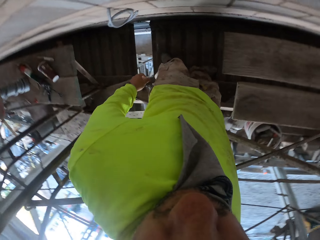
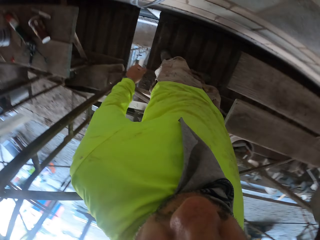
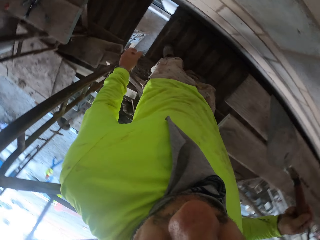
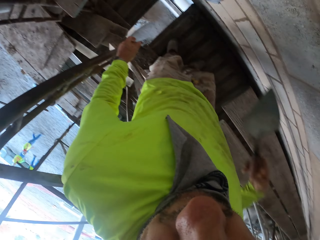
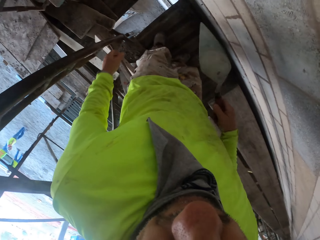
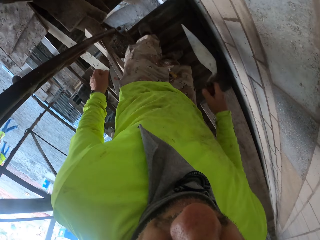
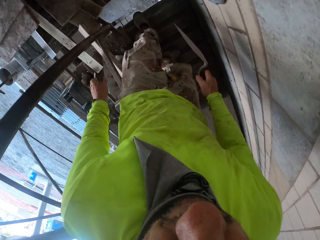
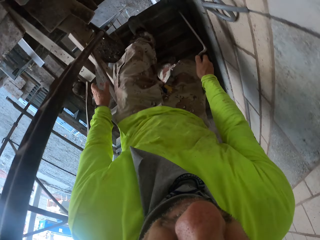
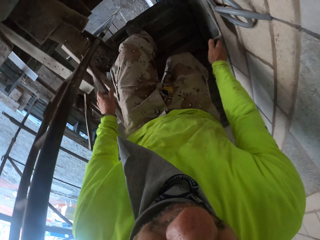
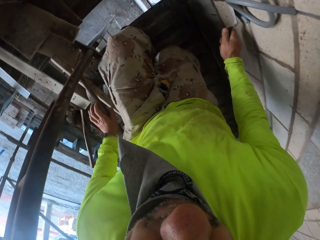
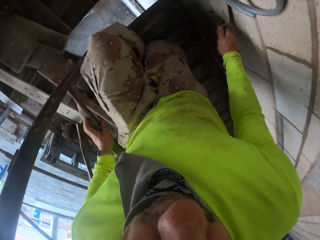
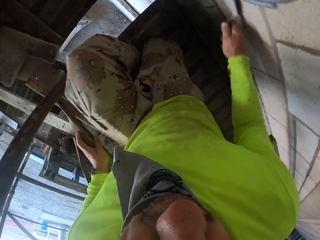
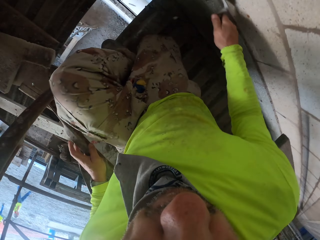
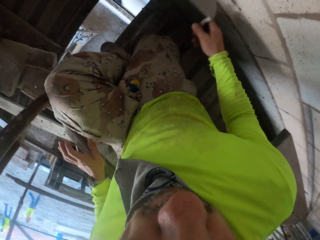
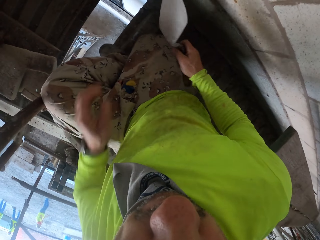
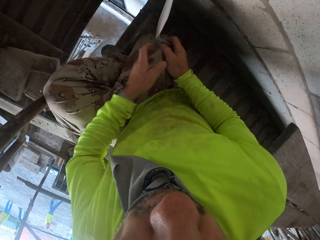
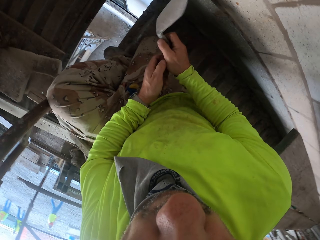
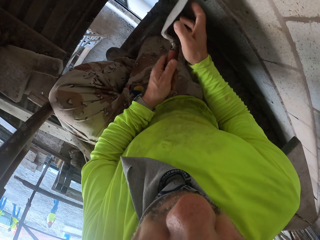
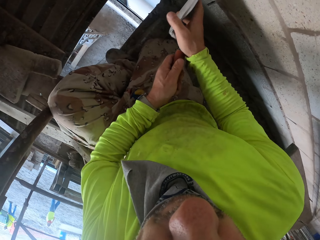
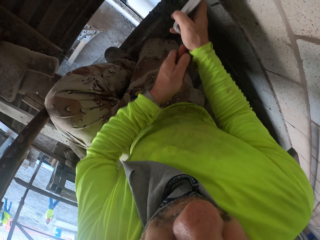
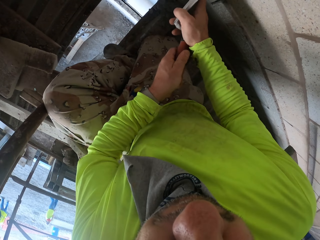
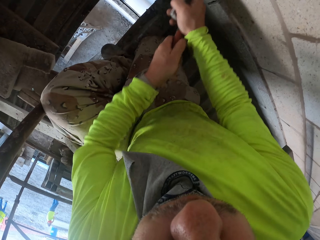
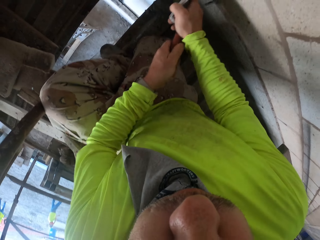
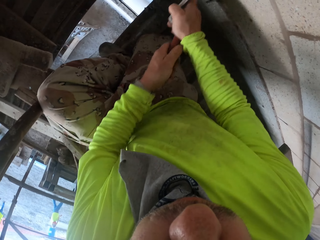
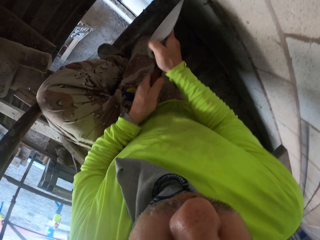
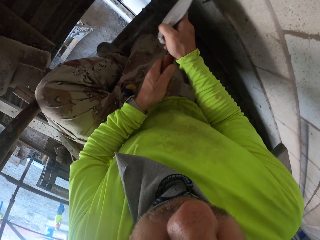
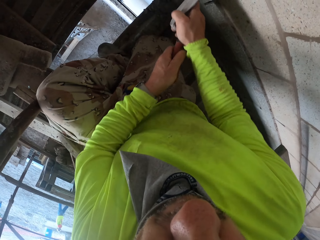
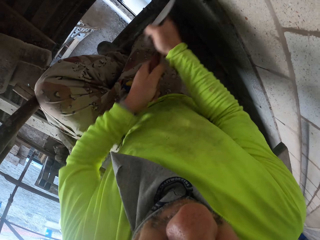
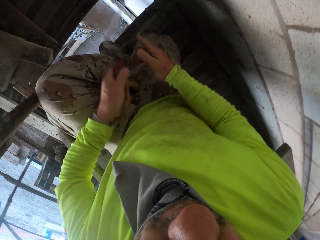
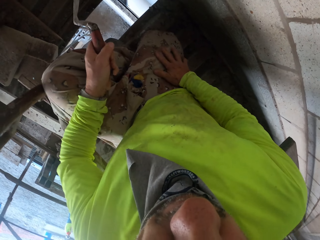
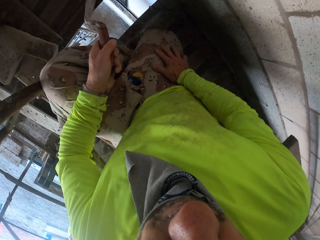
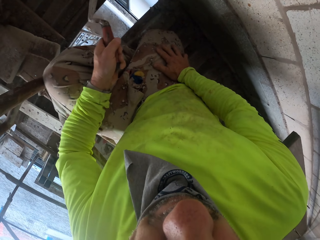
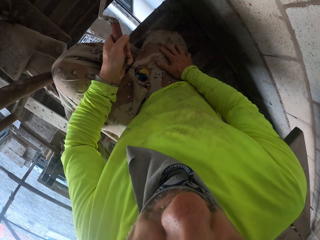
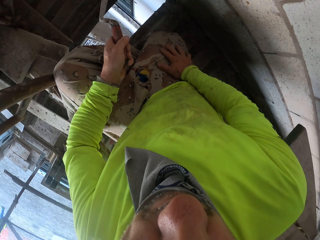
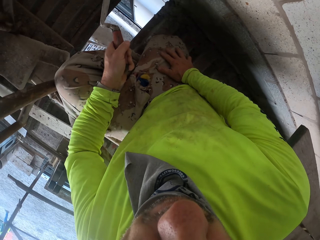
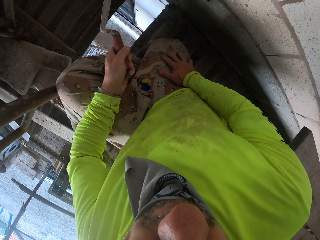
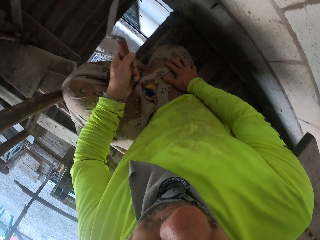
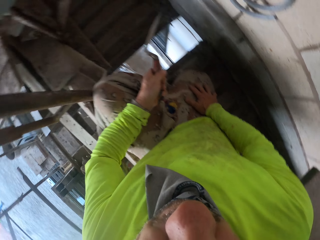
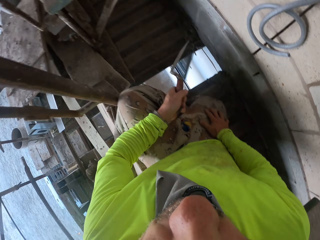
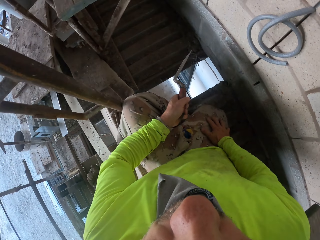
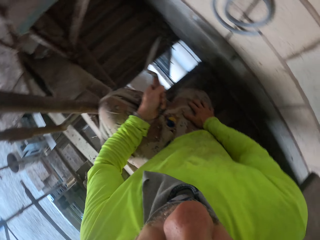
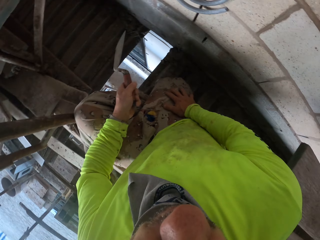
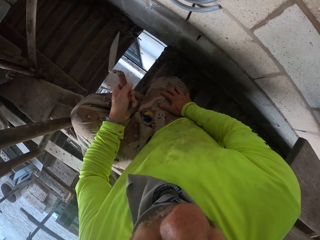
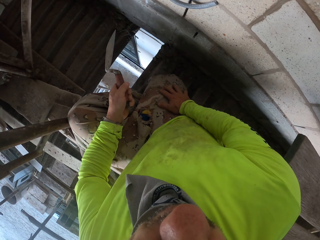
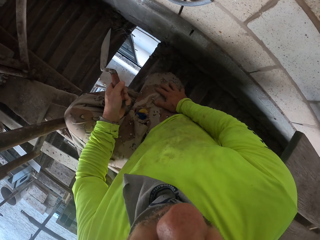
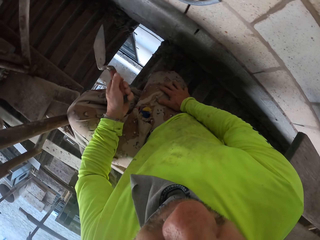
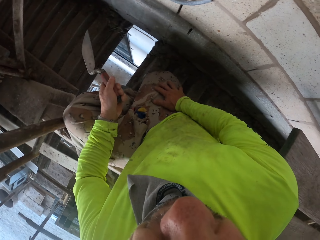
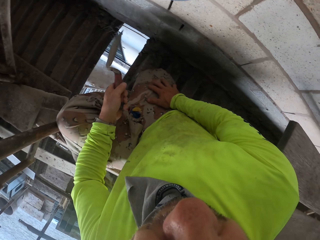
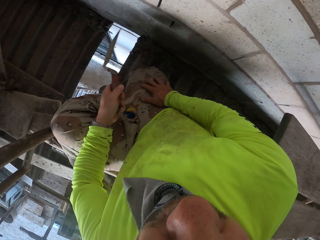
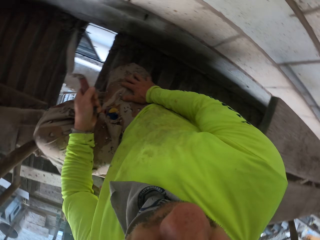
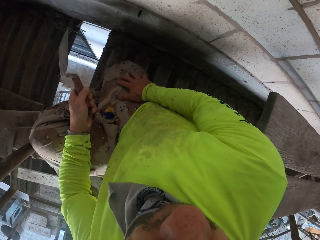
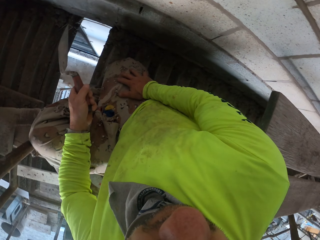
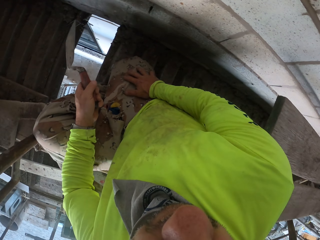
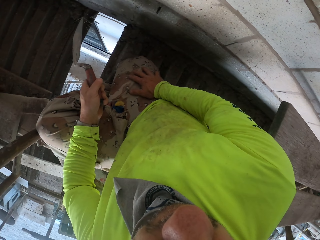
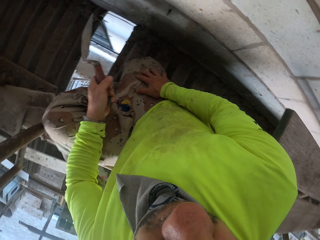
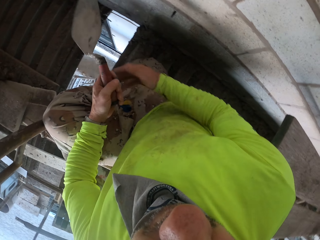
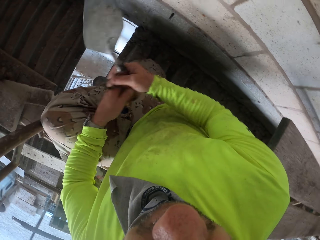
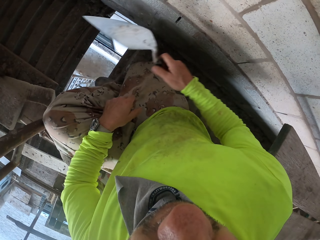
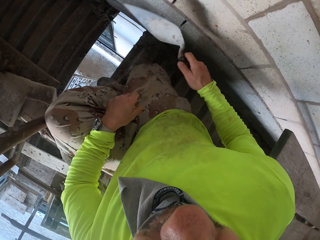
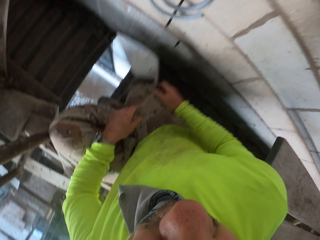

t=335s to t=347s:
The camera wearer turns around. They align the wall. They squat. They move a hand. They hold the concrete spatula. They rest a hand on the leg. They look around. They swing the trowel.

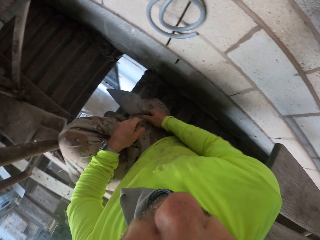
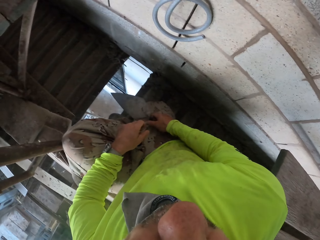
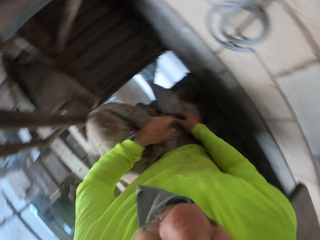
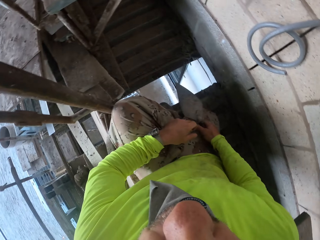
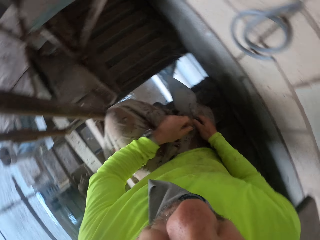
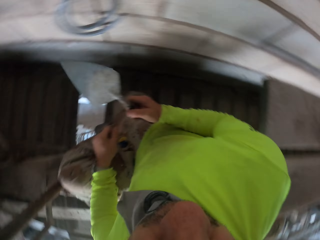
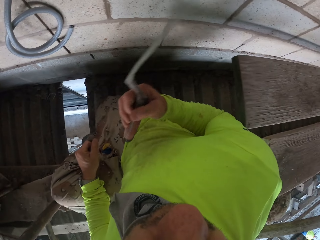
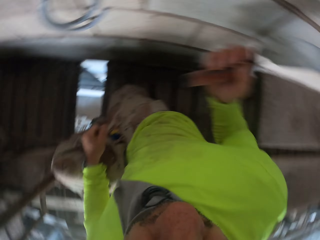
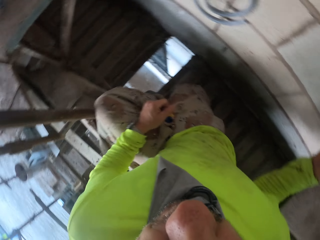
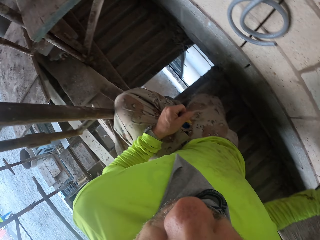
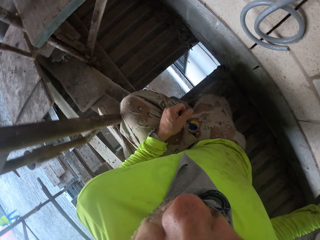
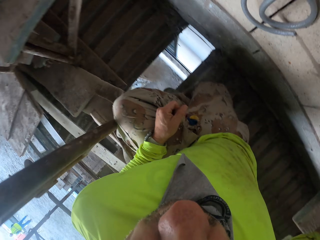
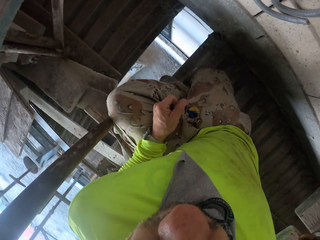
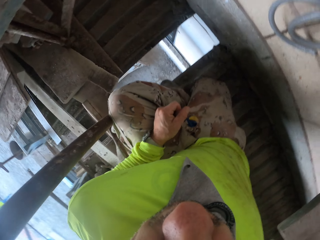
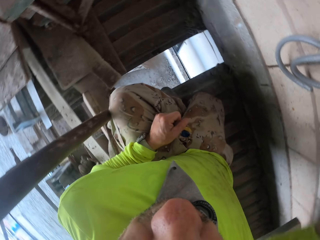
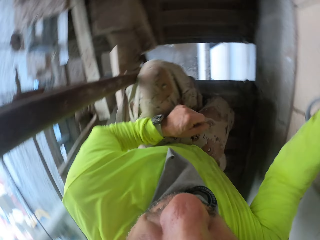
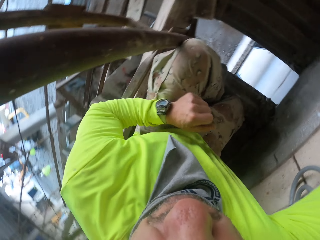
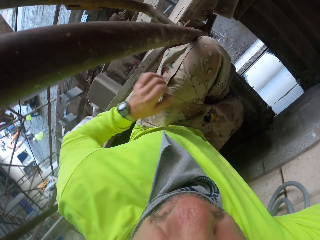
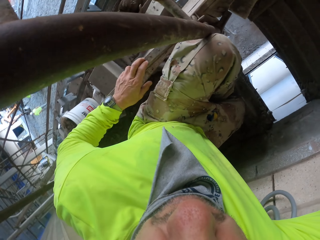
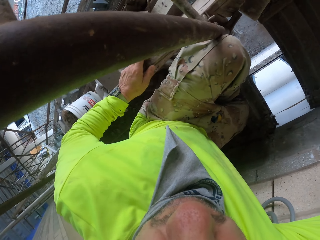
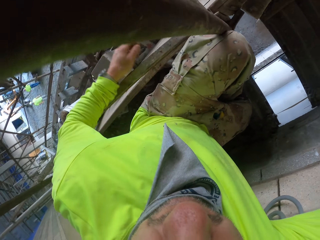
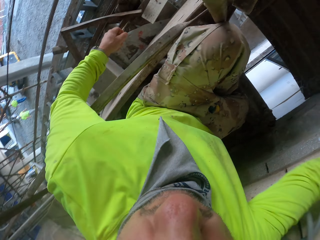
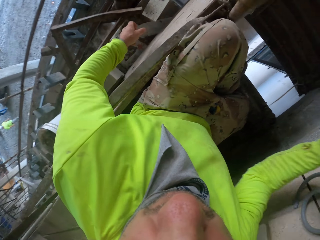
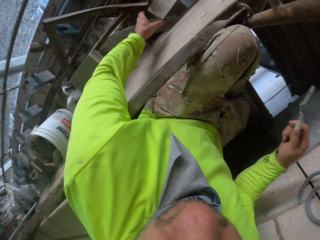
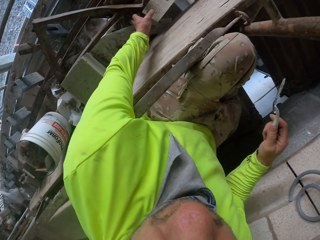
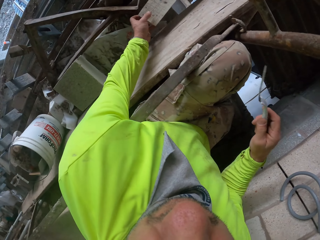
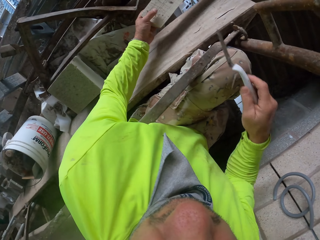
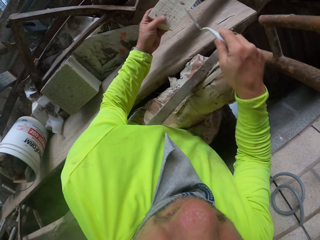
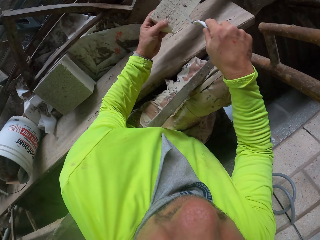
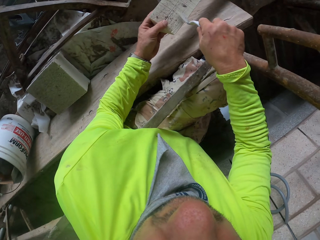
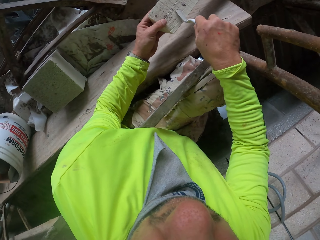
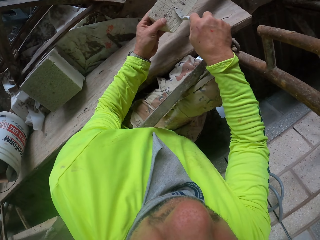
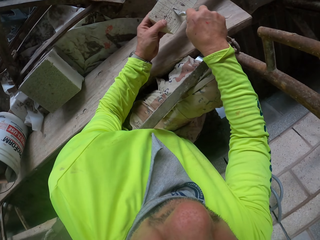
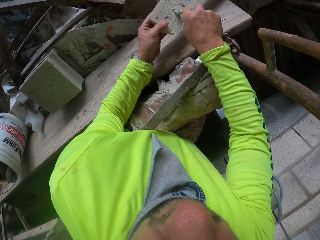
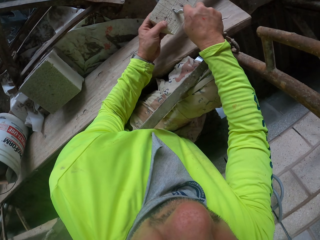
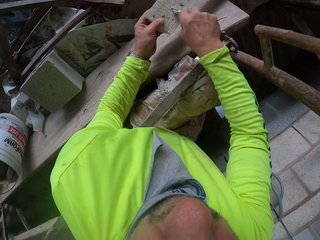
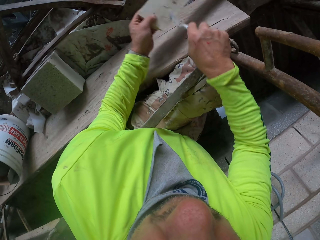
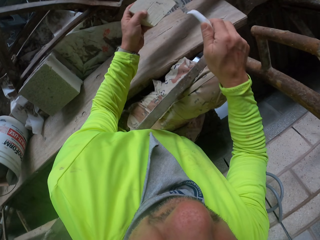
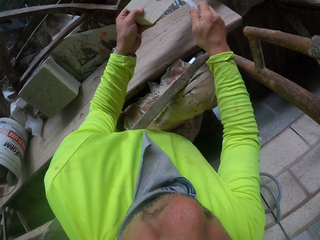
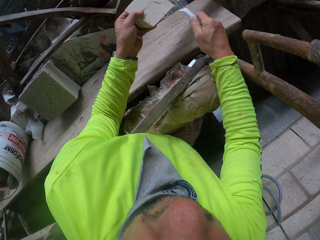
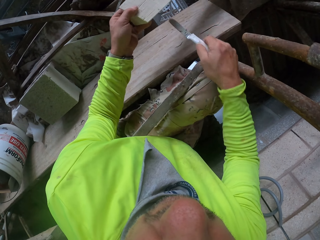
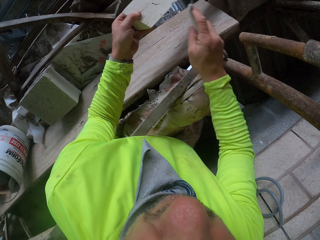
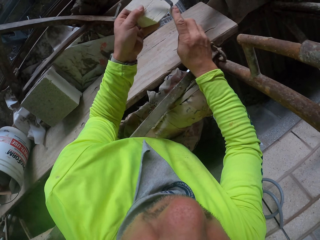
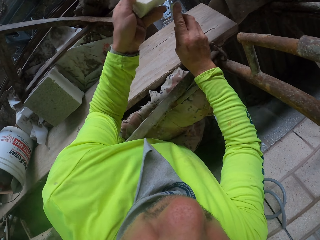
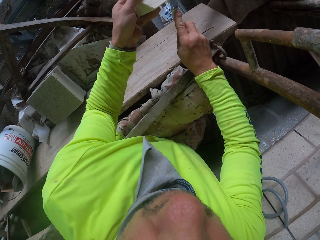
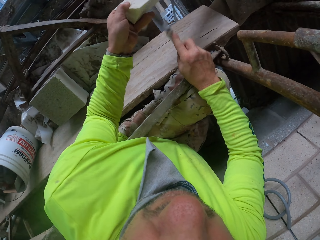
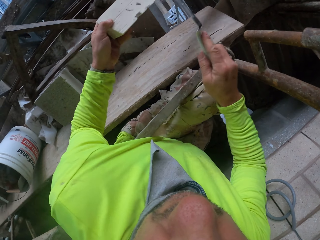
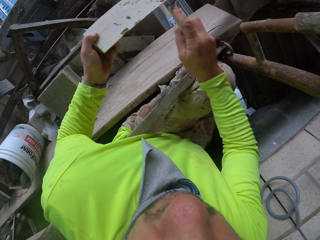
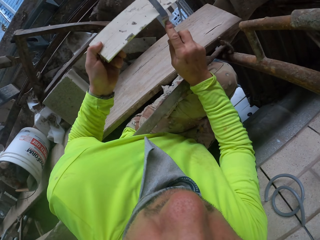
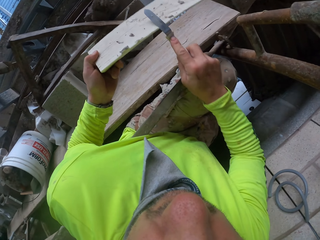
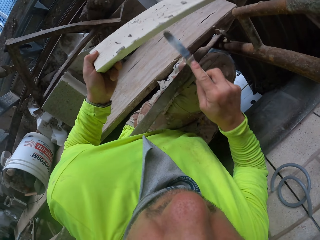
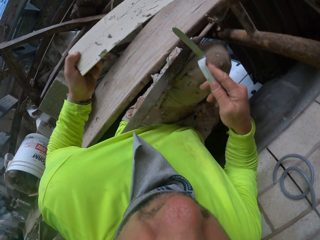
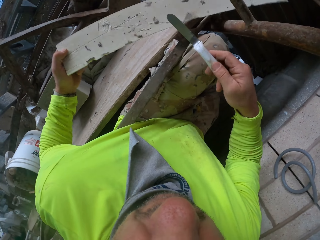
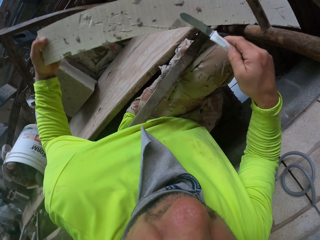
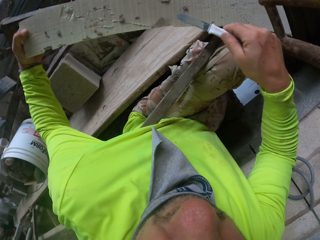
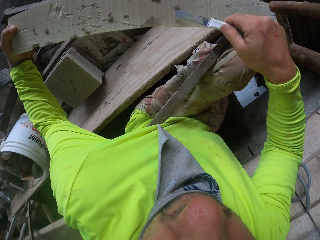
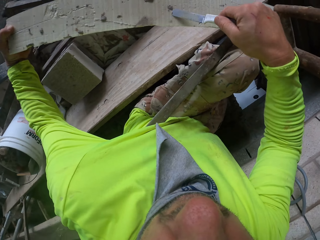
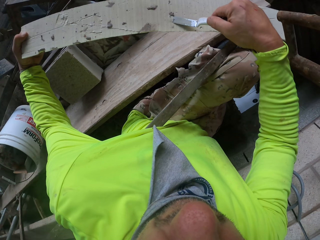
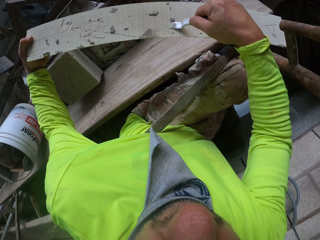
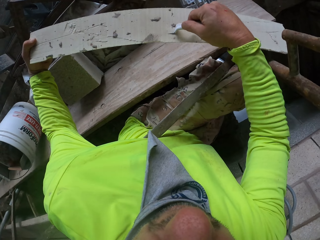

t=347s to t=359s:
The camera wearer holds the trowel with the right hand. They raise a hand. They turn around. They remove cement on something. They hold a timber. They put the concrete spatula on the timber. They hammer the timber.
